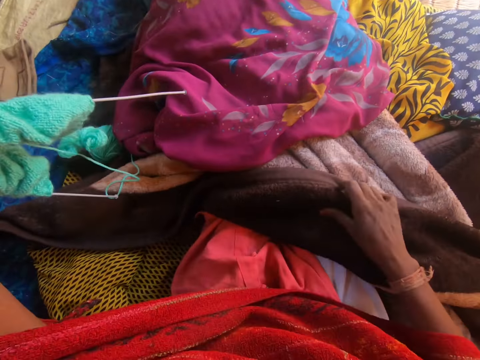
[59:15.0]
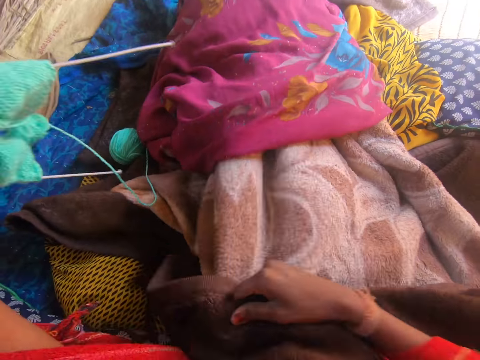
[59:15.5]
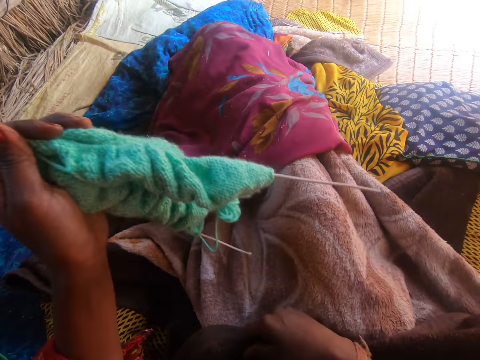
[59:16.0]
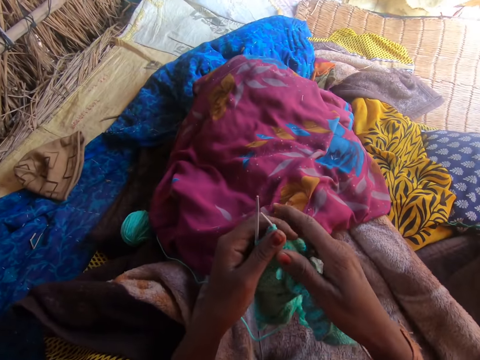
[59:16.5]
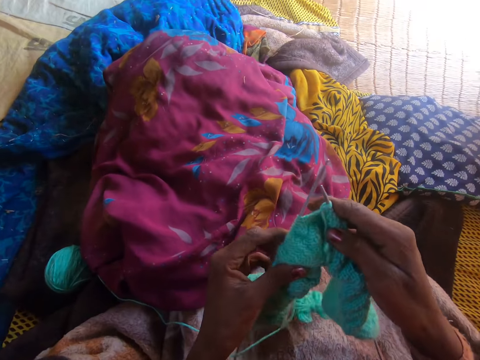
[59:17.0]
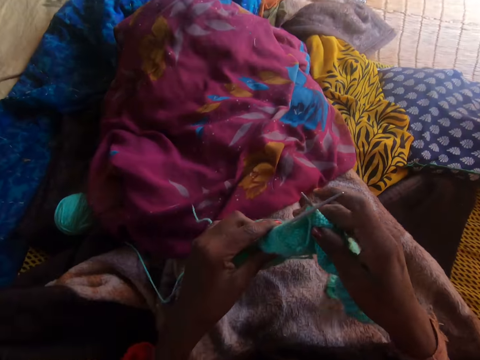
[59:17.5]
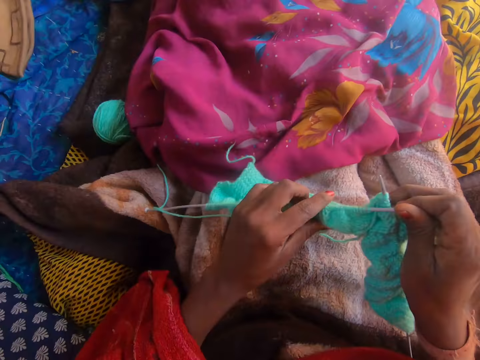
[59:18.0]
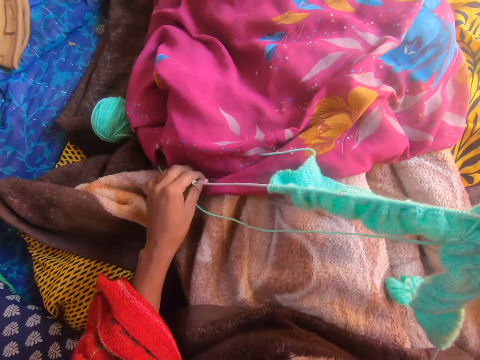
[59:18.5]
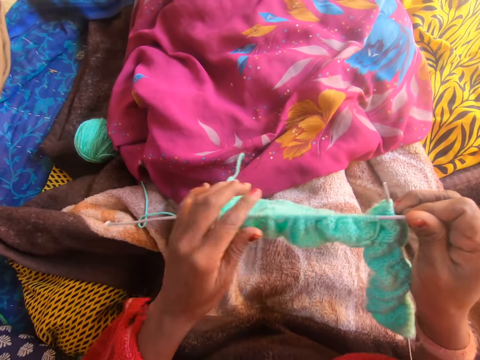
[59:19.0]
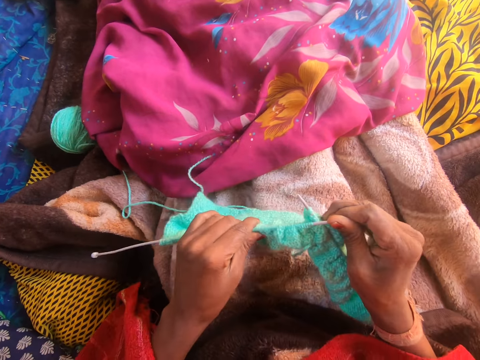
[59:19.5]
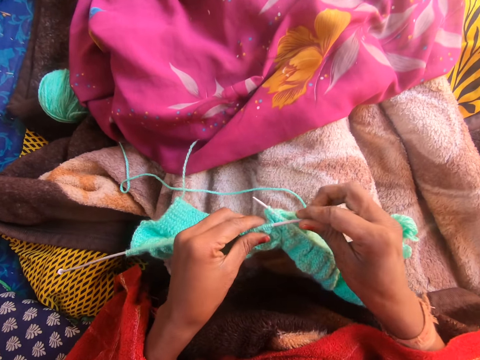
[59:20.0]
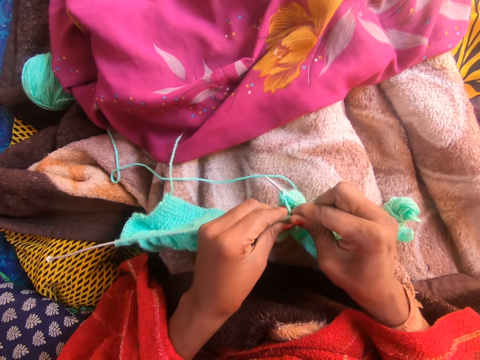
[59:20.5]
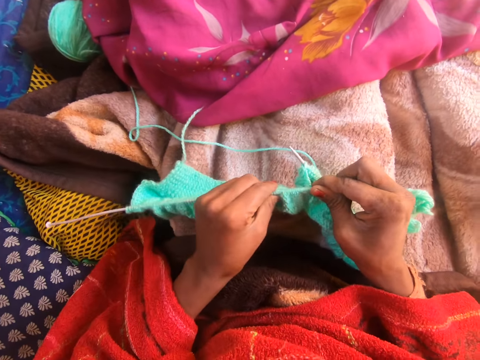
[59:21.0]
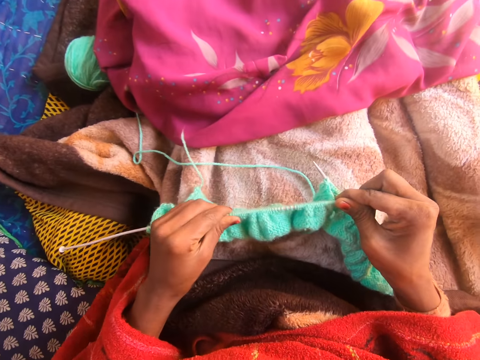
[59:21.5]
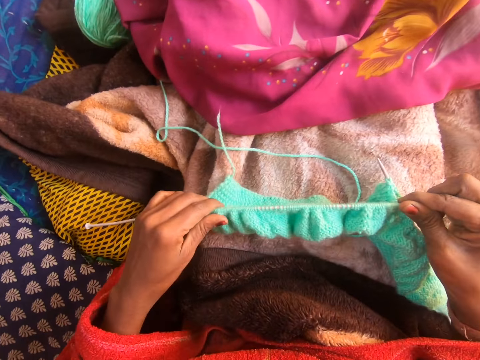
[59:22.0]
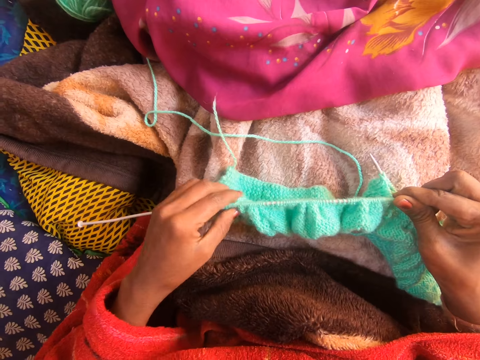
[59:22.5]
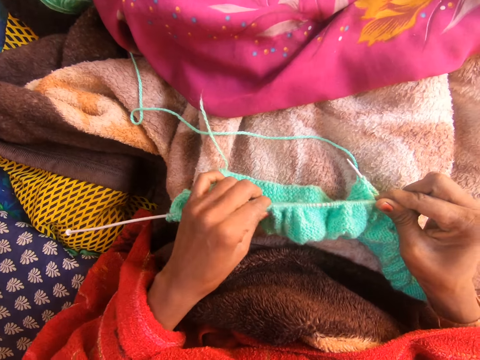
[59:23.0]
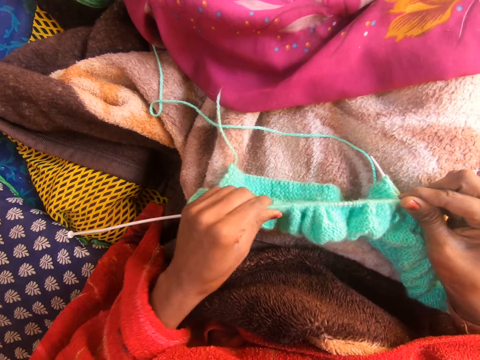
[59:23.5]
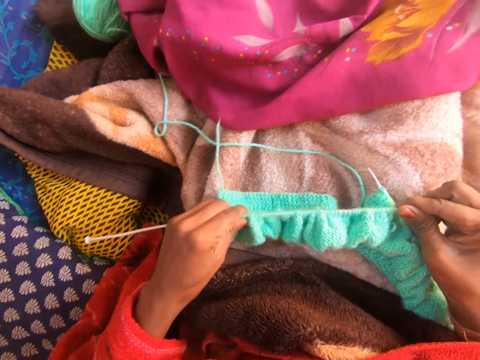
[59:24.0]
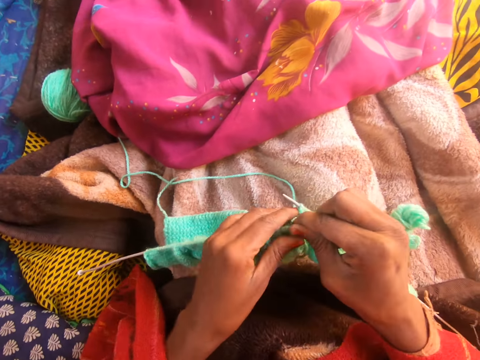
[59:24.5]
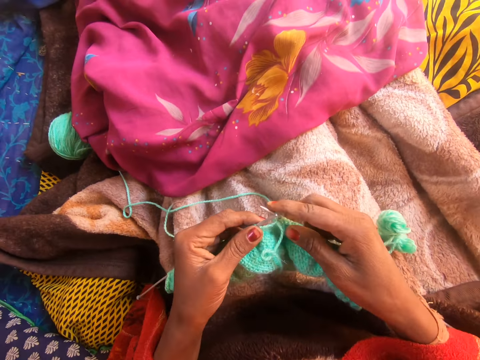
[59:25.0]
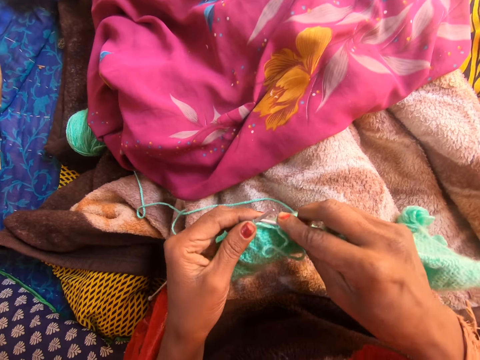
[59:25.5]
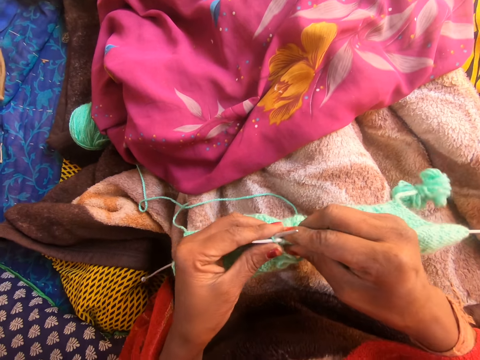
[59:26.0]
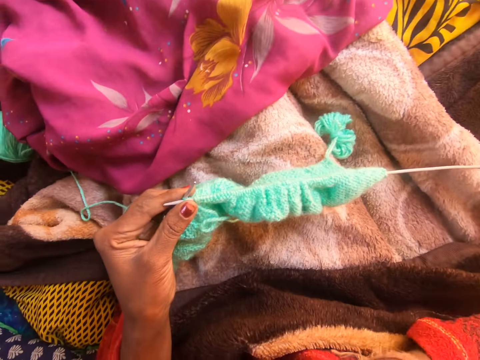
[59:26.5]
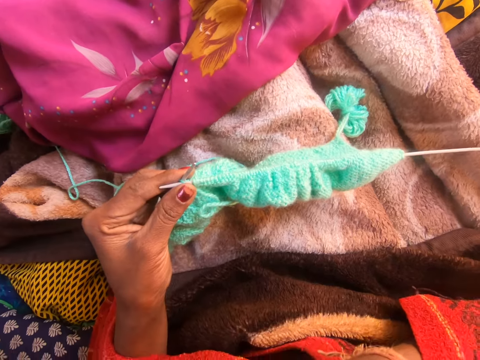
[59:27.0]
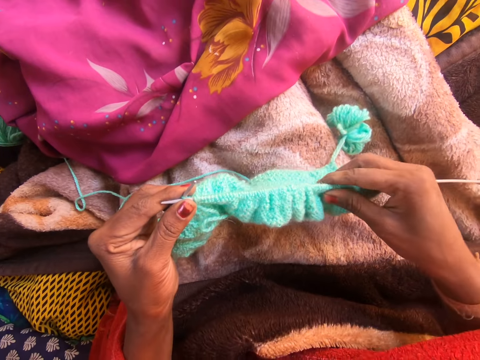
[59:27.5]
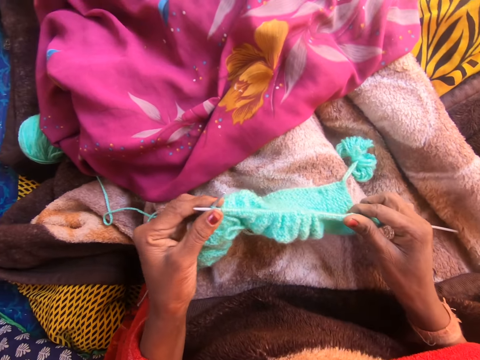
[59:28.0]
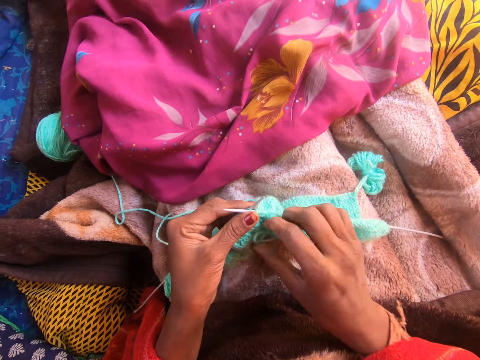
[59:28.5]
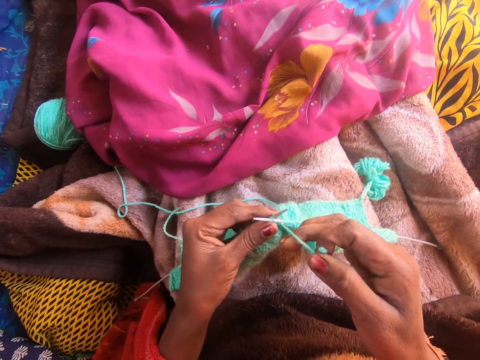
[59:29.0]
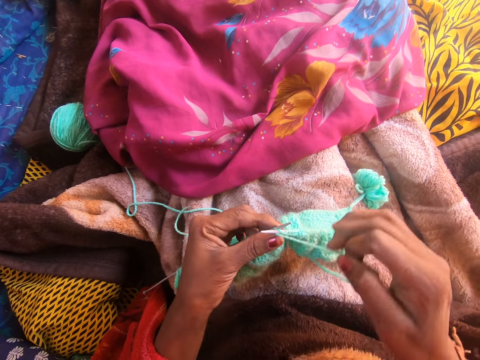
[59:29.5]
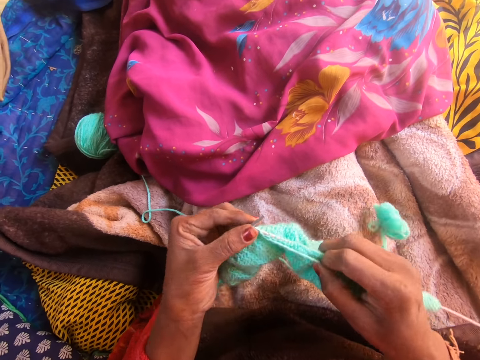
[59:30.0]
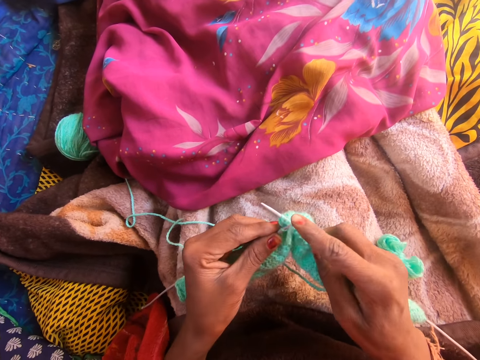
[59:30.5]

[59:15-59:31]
The camera wearer holds the knitting needles and yarn with both hands. She adjusts the knitted yarn on the left knitting needle with her left hand. She knits the fabric. She knits the yarn with the knitting needles with both hands. She touches her shoulder with her right hand.

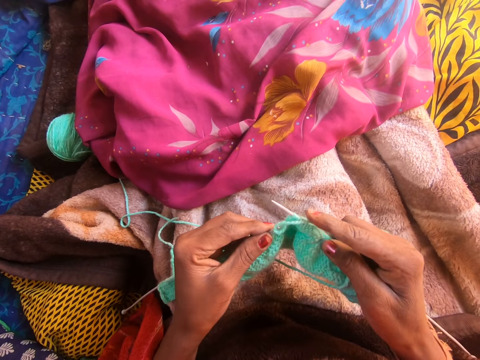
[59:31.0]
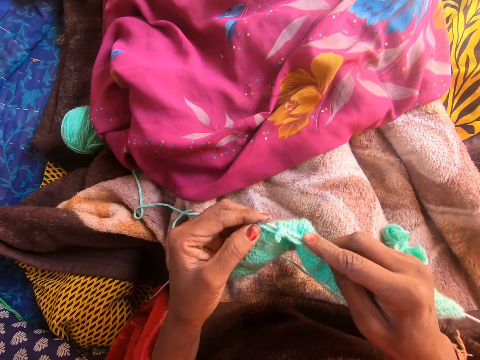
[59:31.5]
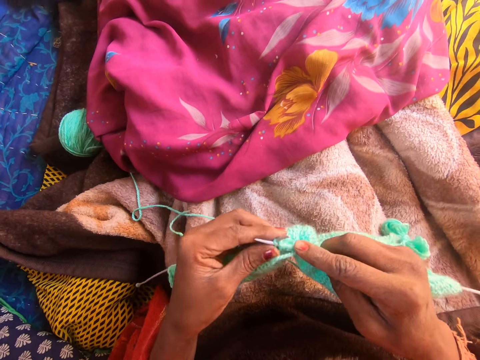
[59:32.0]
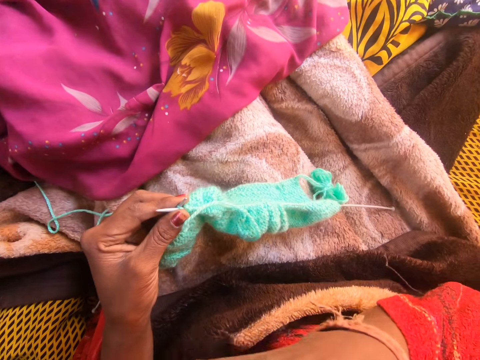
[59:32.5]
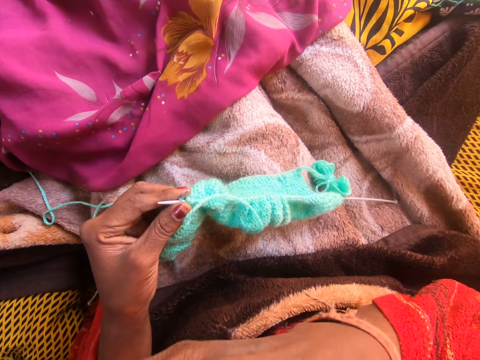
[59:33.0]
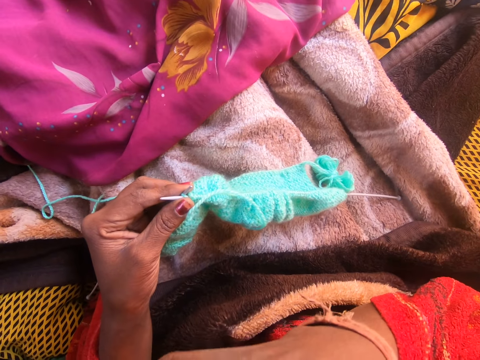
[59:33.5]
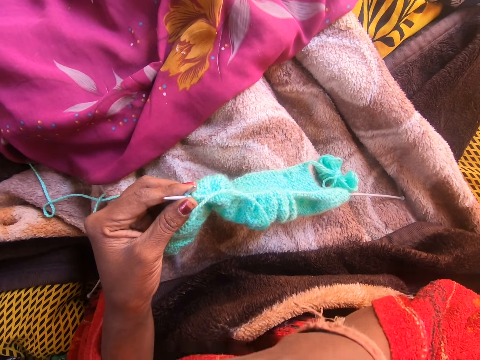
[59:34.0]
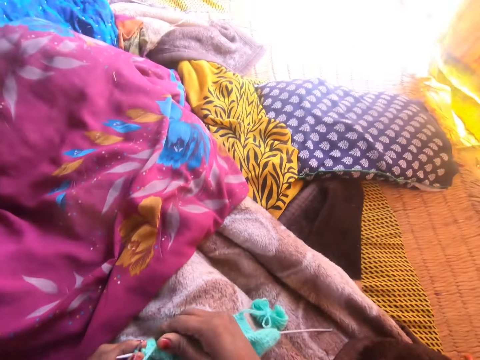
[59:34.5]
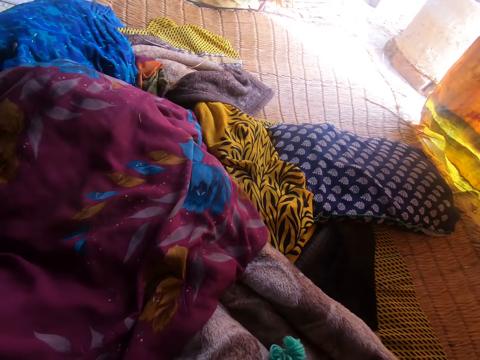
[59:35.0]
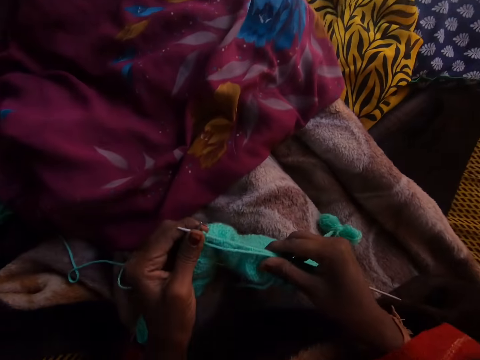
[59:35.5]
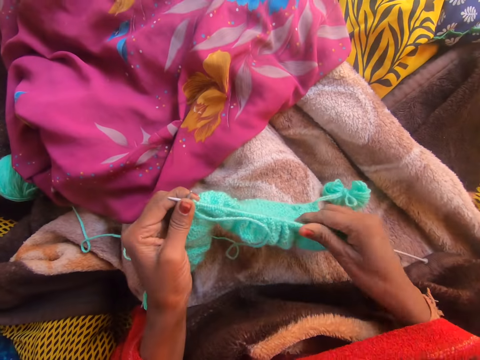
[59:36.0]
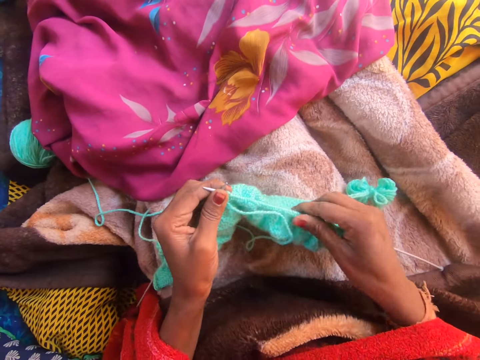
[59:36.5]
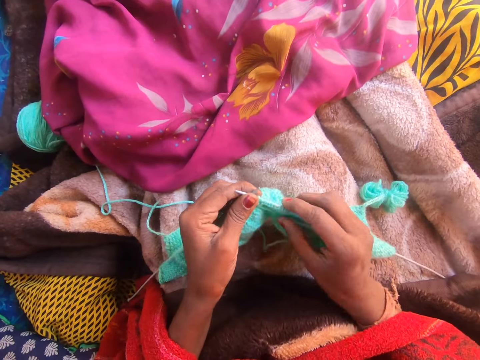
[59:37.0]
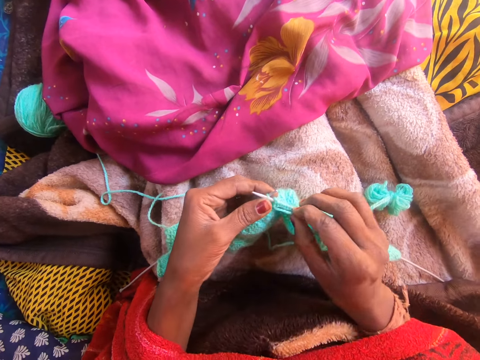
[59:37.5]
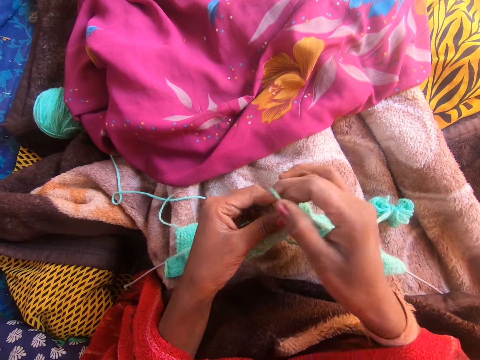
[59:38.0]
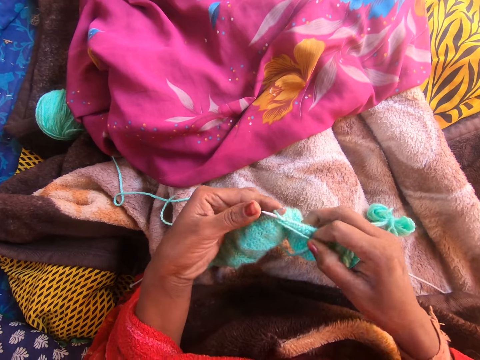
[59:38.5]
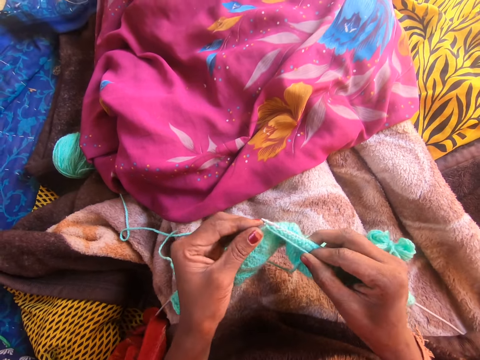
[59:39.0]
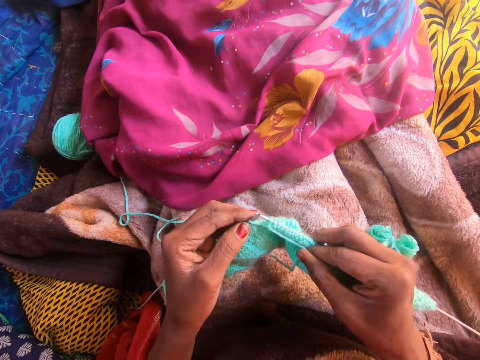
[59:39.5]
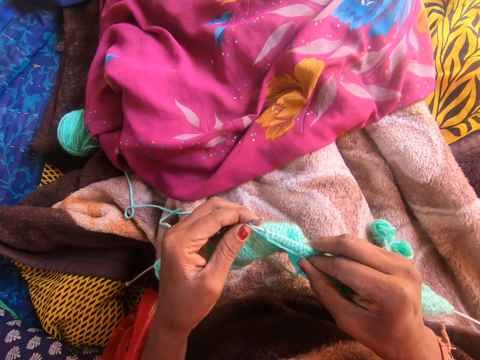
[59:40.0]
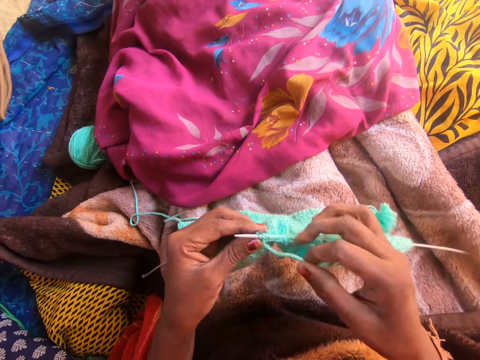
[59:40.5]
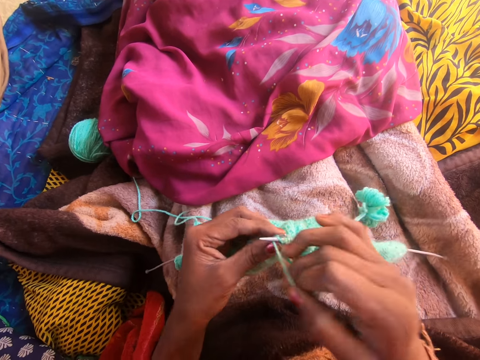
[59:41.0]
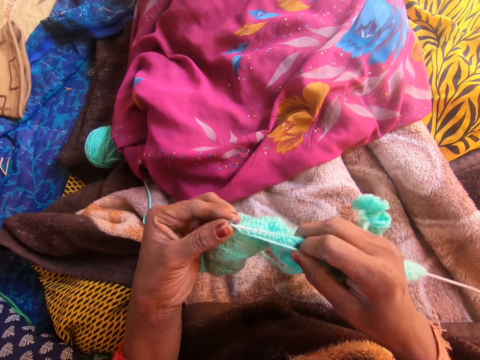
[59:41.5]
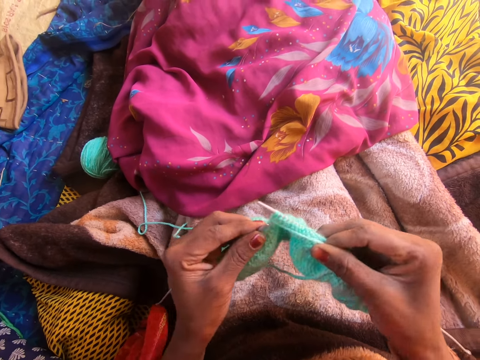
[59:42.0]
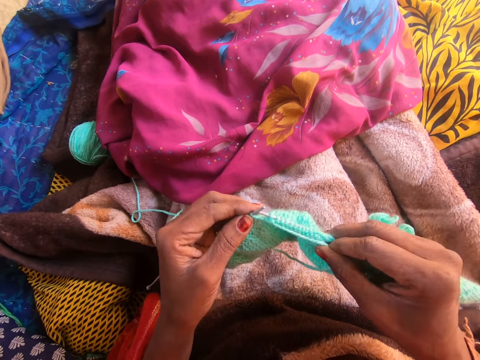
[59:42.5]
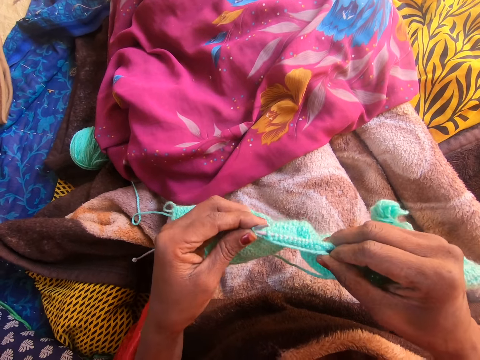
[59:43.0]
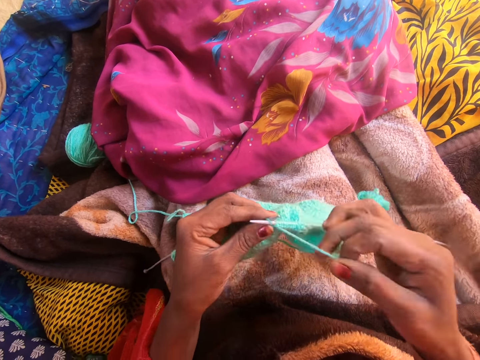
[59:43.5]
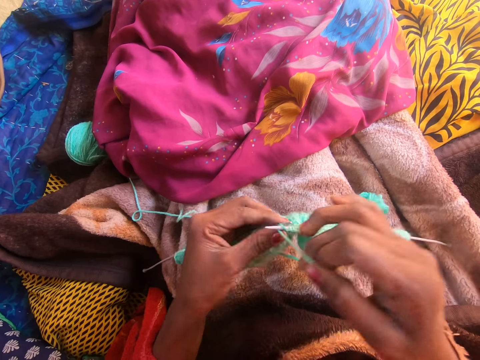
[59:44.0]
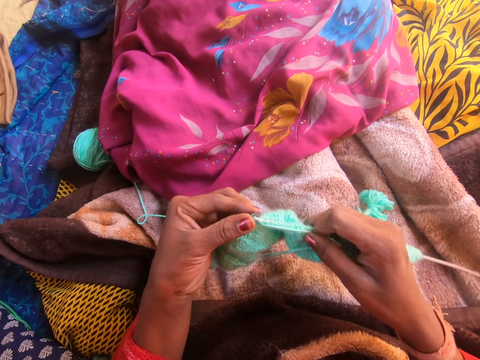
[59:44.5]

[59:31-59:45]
The camera wearer scratches her shoulder with her right hand. She touches the chest area. She adjusts the knitted yarn on the right knitting needle with her right hand. She knits the fabric.
